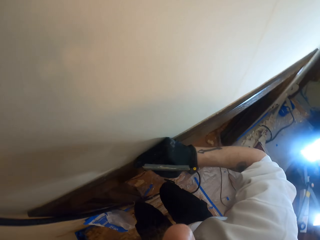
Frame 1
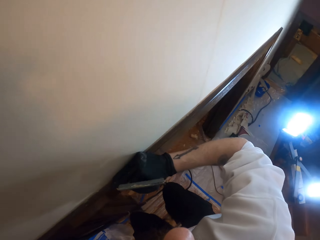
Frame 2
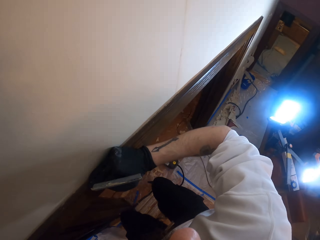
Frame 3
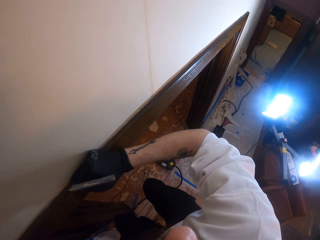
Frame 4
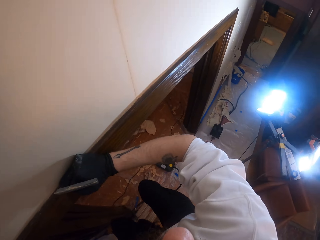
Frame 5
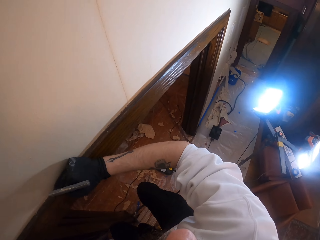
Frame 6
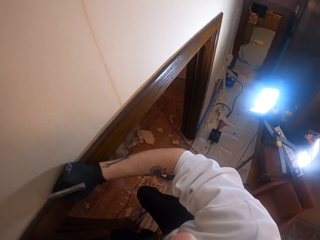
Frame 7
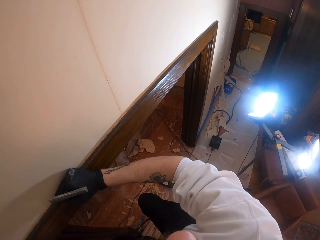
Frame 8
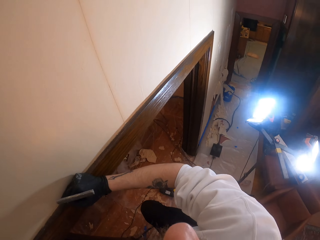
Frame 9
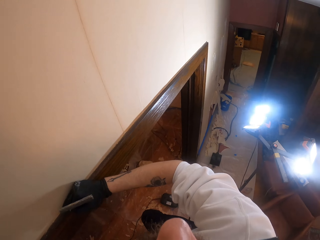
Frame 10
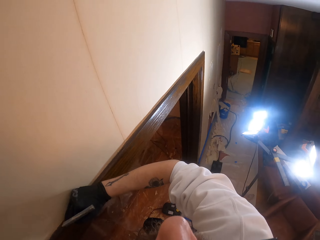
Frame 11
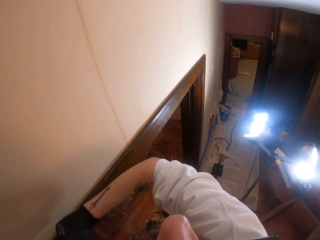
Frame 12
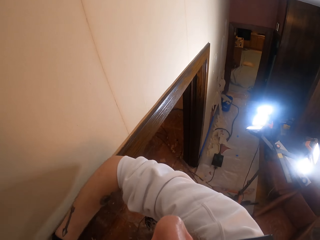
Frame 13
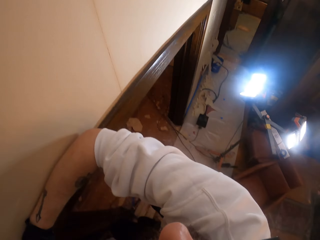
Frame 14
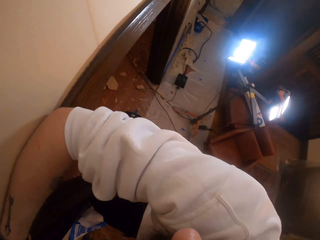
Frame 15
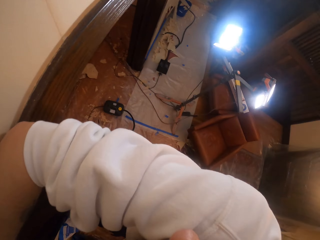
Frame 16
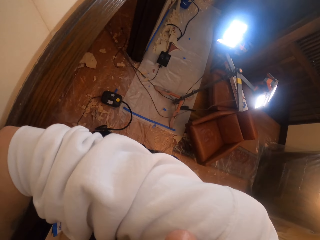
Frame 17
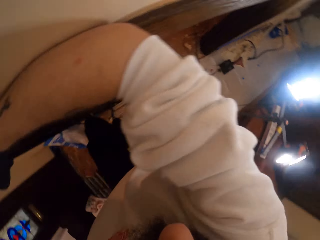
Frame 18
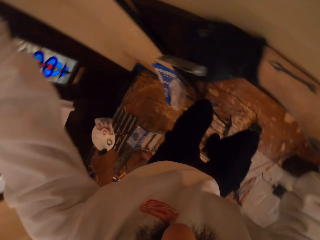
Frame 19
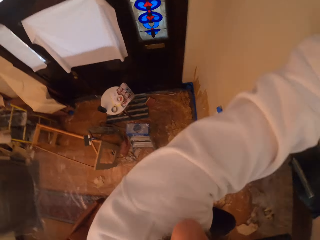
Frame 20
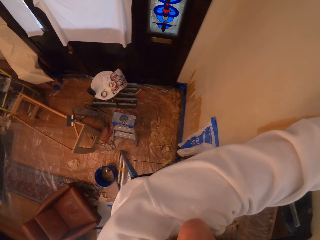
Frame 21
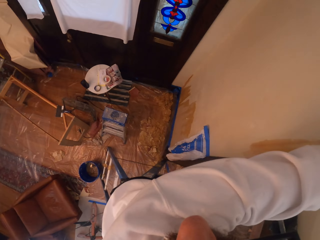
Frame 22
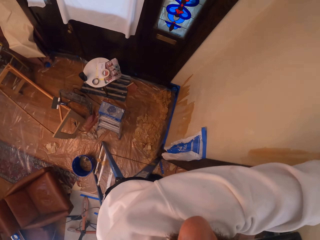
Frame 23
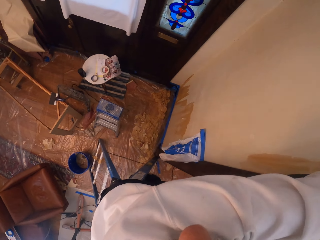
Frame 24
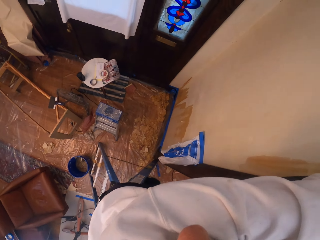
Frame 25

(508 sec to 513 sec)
The camera wearer looks around.

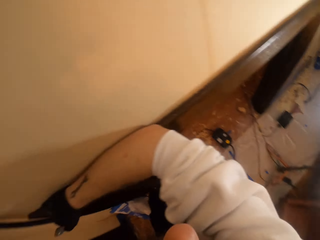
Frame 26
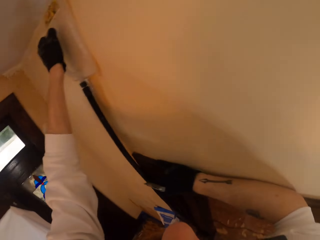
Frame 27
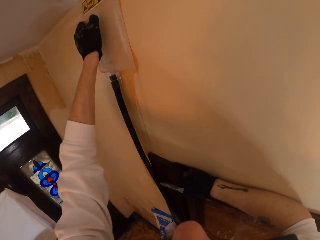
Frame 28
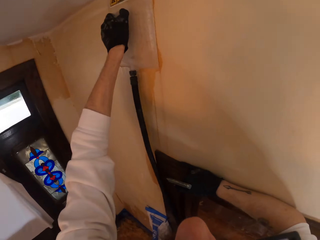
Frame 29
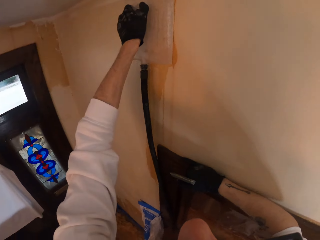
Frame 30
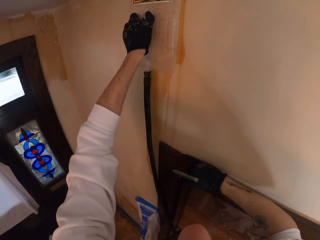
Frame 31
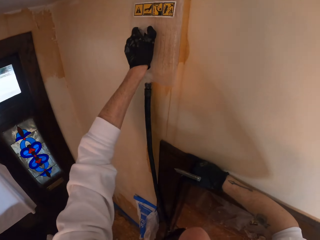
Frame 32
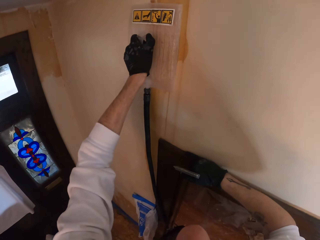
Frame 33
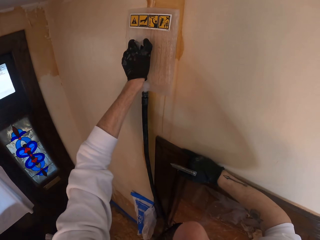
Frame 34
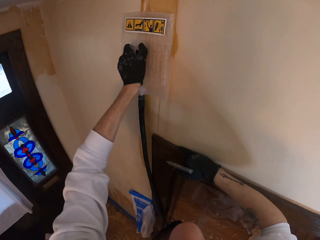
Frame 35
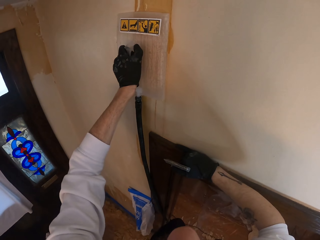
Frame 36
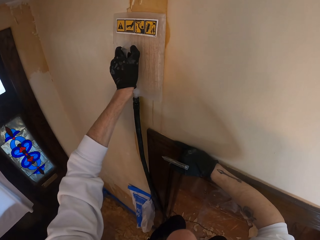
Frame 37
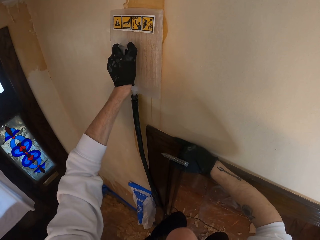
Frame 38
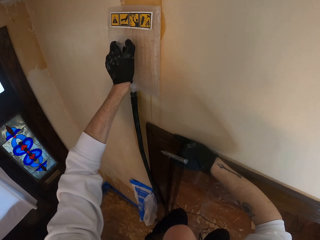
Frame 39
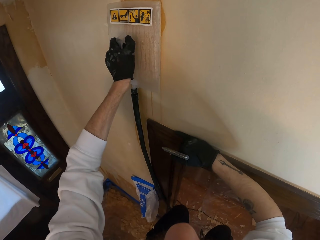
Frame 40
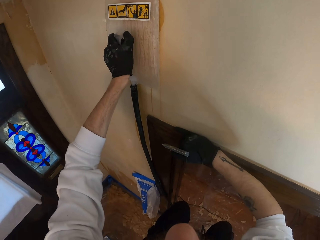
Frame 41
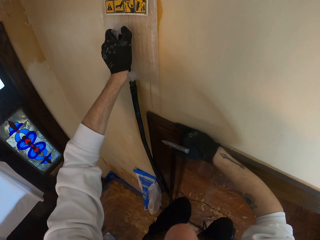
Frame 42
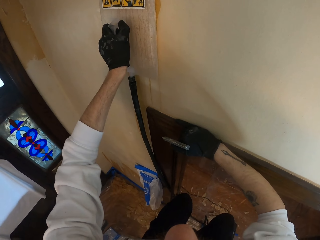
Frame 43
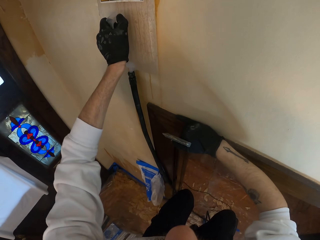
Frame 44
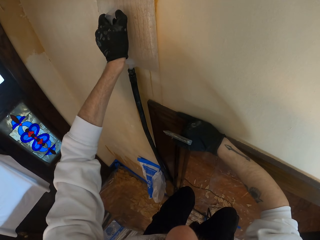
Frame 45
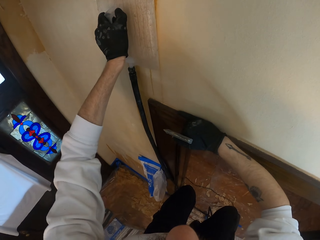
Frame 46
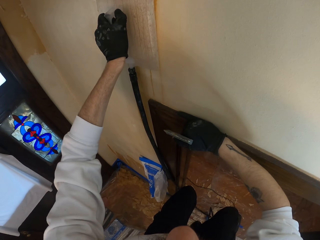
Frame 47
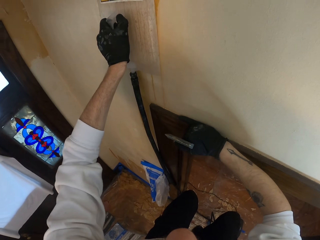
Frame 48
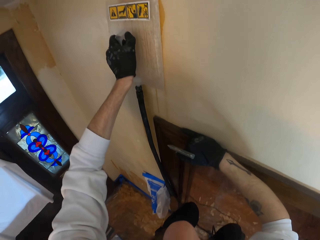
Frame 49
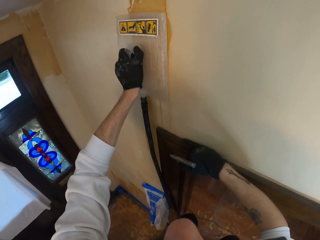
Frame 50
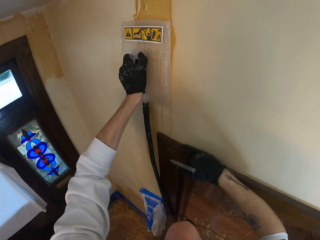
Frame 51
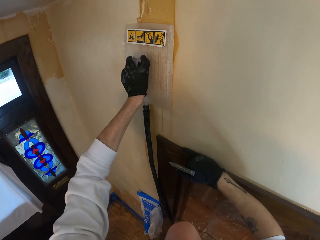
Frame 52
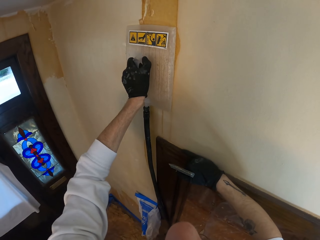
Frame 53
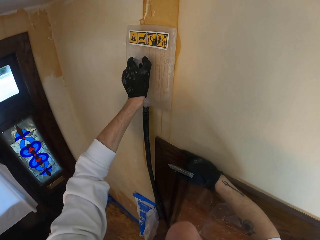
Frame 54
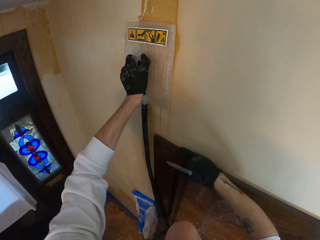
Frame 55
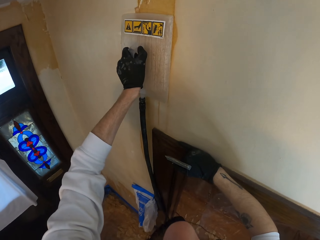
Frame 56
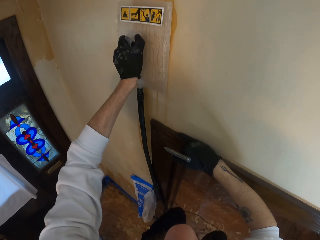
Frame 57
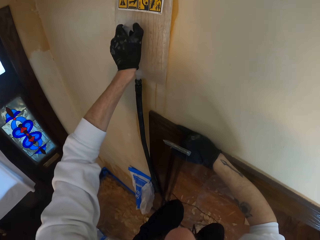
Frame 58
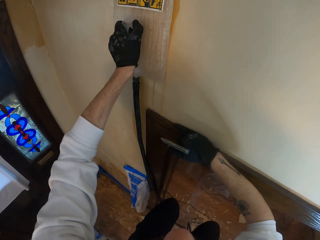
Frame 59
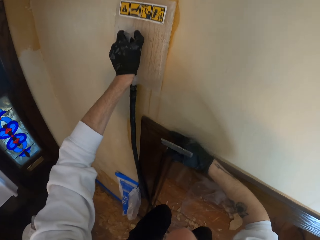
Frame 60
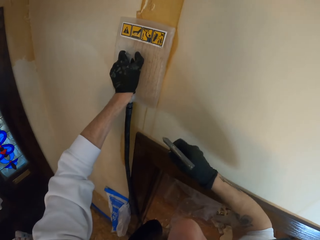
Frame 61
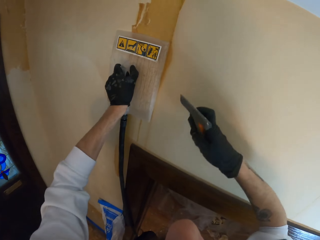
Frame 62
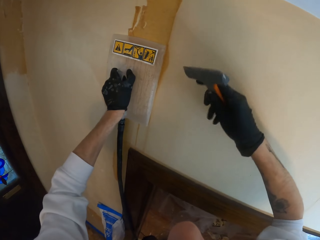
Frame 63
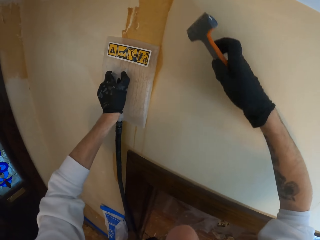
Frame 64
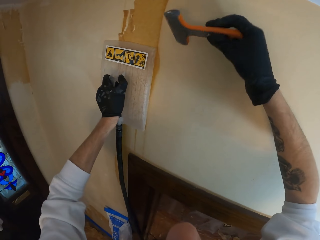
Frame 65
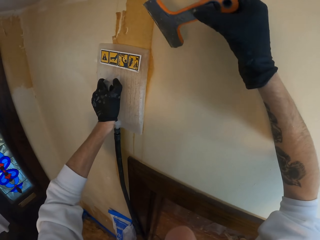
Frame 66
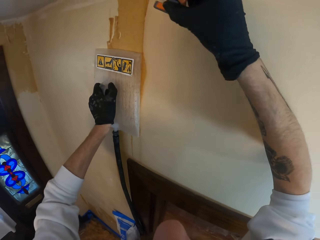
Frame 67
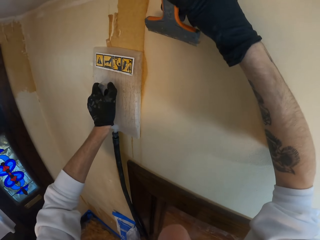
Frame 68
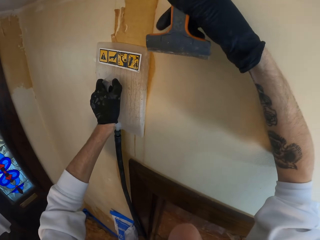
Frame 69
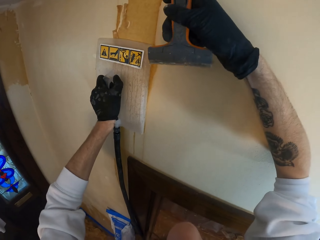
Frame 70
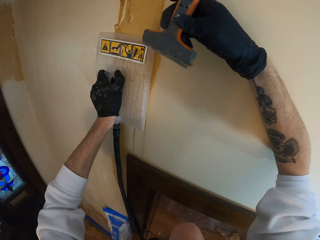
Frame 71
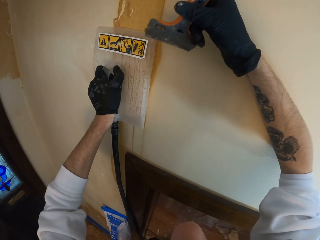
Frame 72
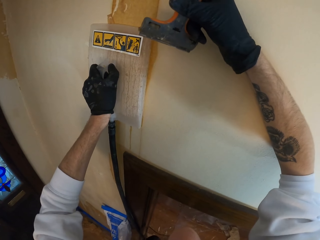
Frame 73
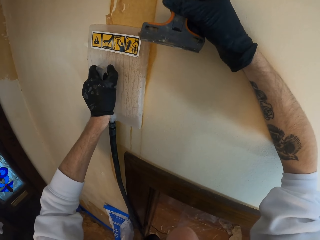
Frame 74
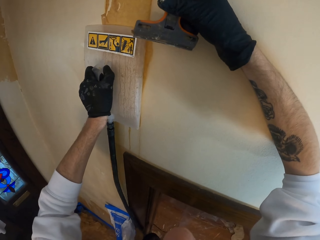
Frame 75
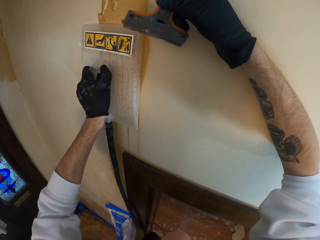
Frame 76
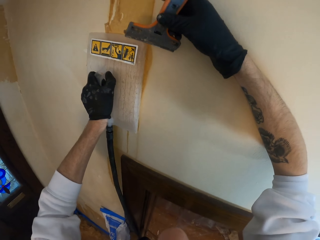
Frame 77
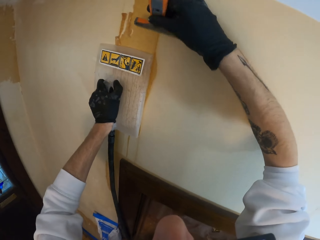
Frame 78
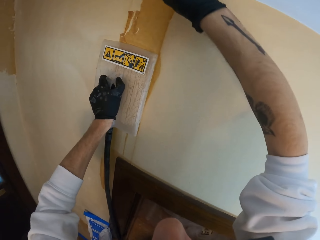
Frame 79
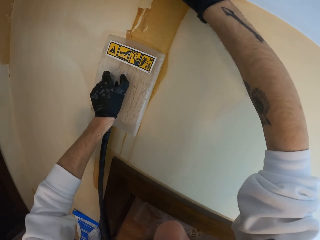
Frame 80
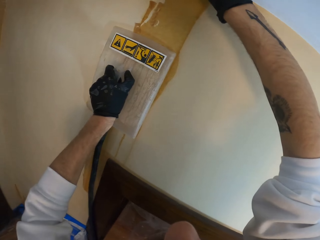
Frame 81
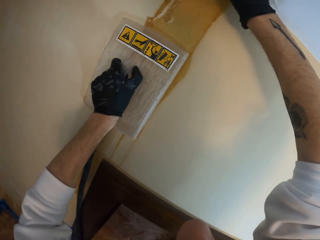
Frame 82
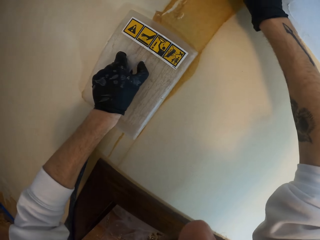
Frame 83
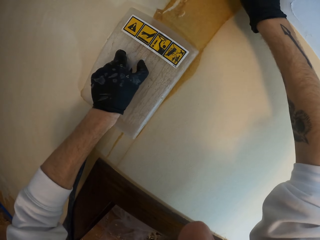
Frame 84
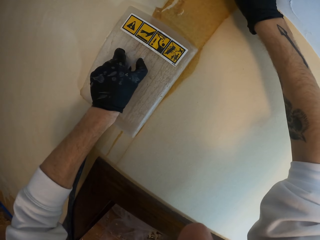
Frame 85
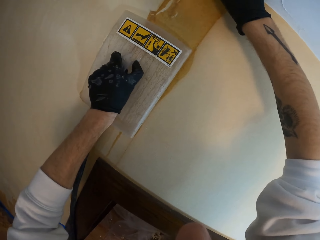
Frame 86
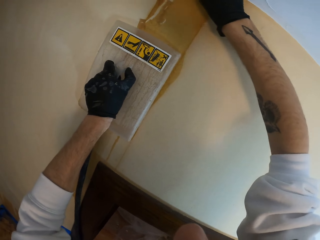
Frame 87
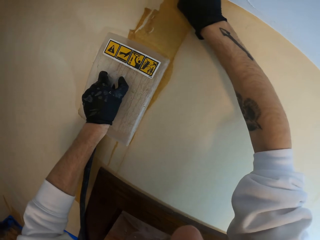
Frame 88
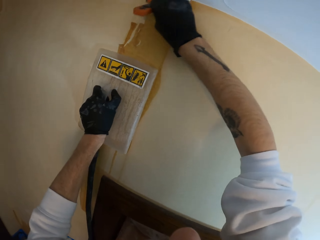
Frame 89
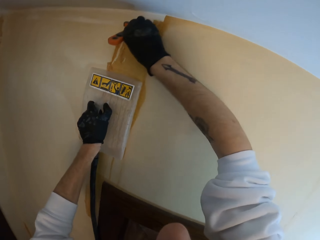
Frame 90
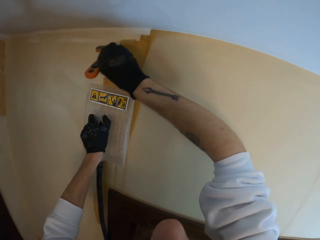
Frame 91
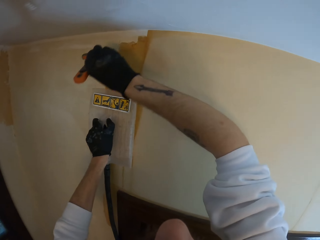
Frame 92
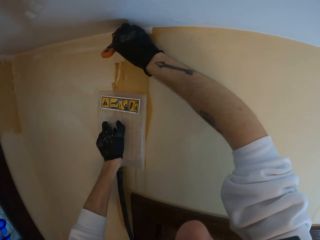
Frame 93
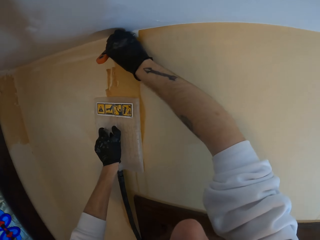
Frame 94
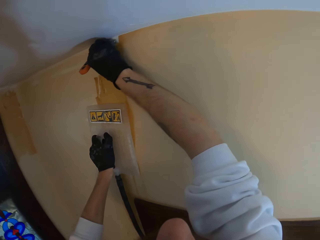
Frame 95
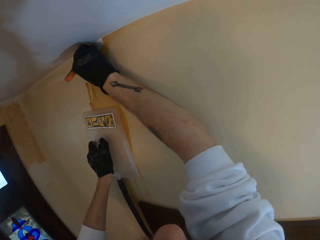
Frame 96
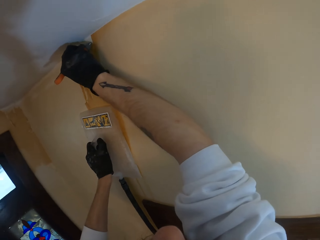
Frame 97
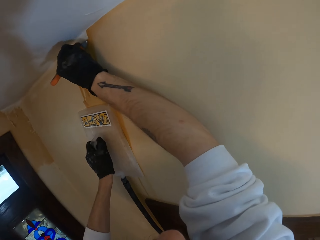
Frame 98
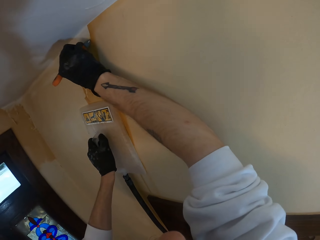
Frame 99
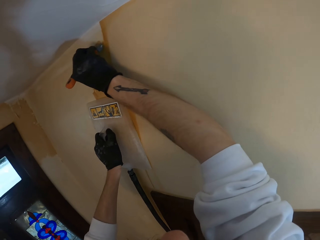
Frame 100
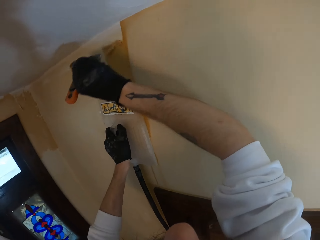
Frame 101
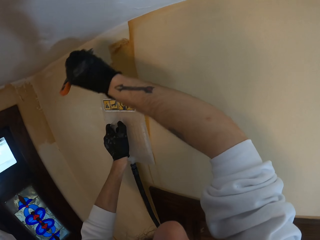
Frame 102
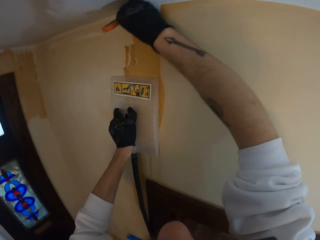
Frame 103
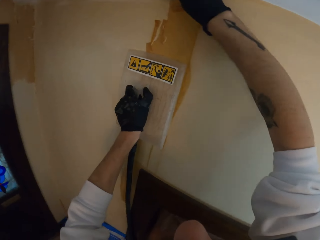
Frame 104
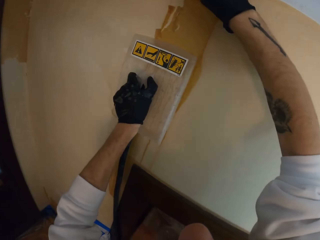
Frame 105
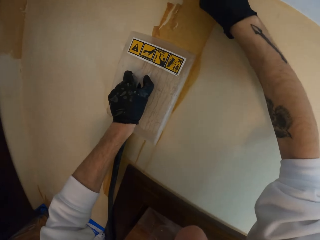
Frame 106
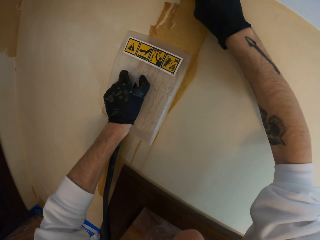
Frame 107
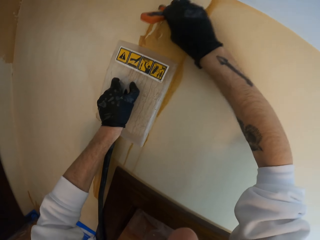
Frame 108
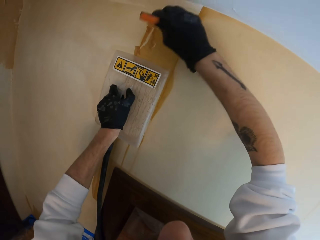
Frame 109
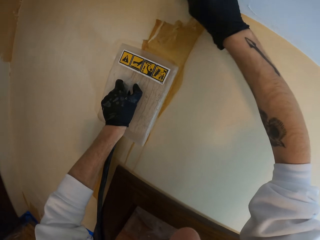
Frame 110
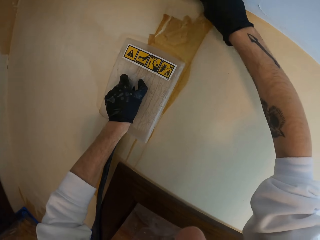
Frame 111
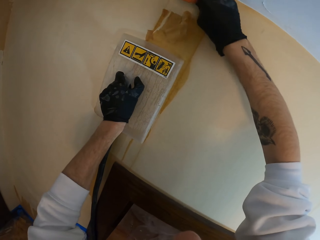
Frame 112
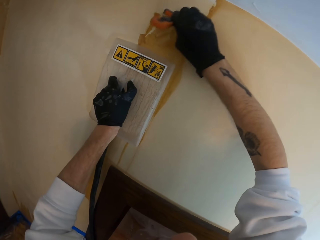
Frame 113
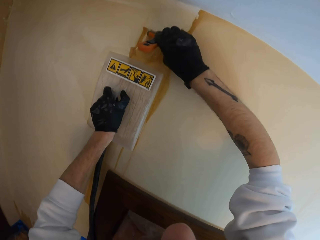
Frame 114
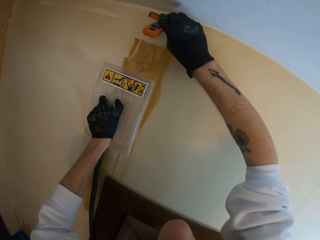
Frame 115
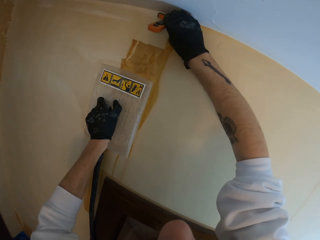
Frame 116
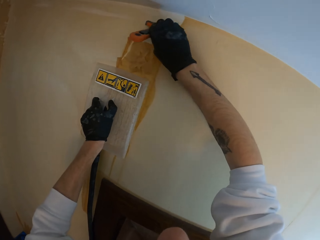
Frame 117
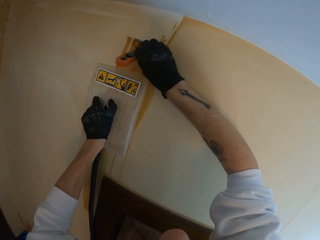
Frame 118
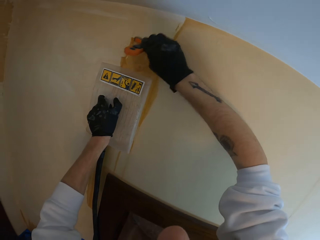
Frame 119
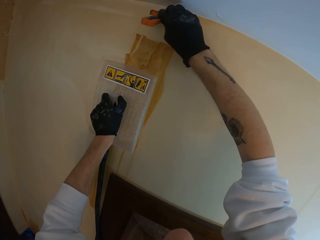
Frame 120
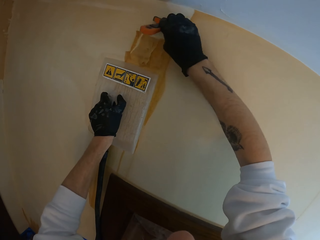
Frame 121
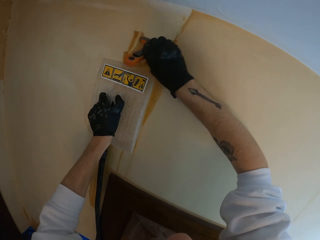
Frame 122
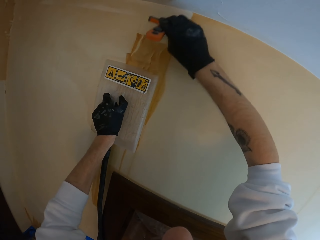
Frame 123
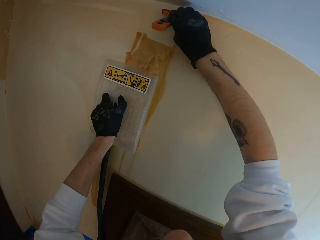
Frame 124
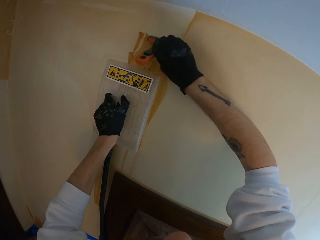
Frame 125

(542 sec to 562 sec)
The camera wearer moves something against the wall. They look around. They hold a paint scraper. They scrape off paint from the wall.
